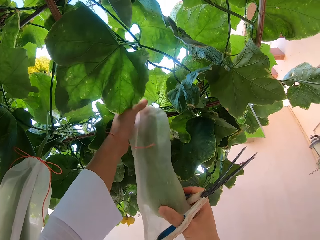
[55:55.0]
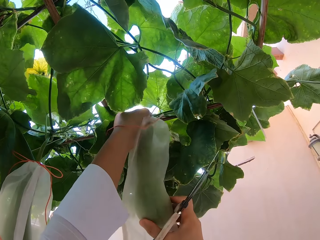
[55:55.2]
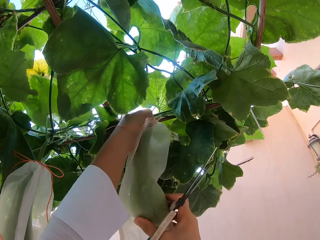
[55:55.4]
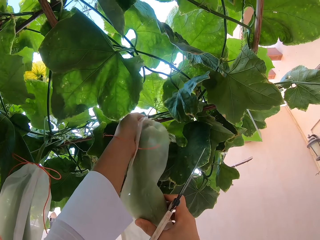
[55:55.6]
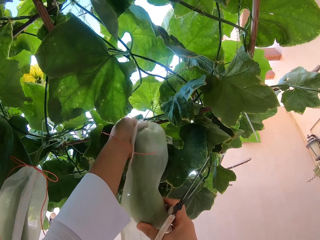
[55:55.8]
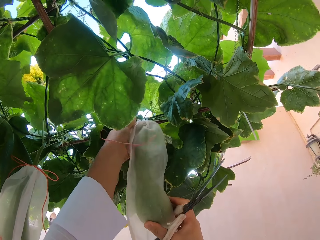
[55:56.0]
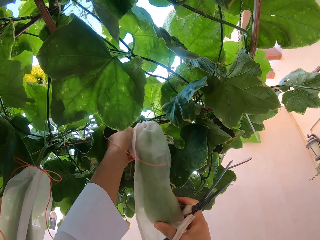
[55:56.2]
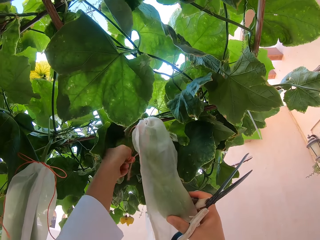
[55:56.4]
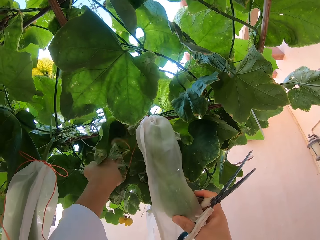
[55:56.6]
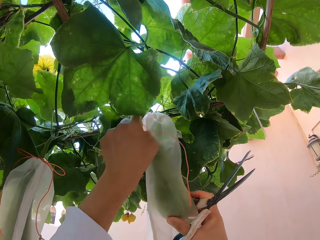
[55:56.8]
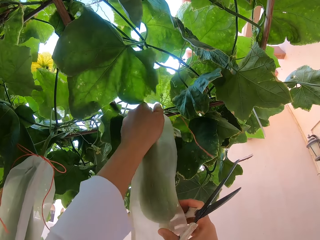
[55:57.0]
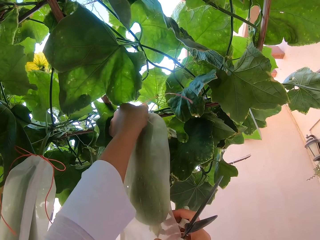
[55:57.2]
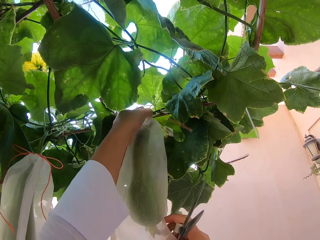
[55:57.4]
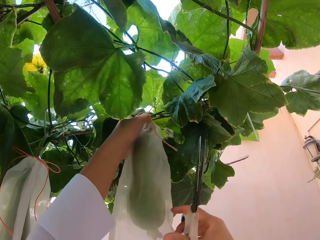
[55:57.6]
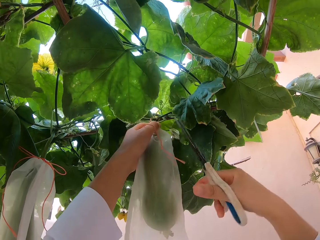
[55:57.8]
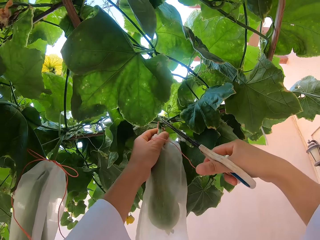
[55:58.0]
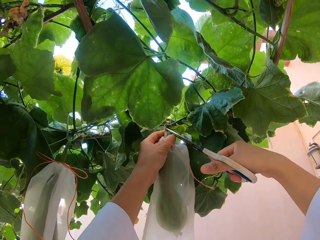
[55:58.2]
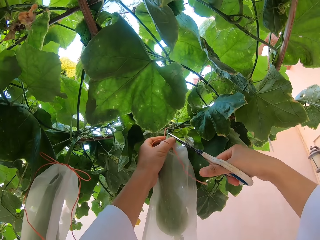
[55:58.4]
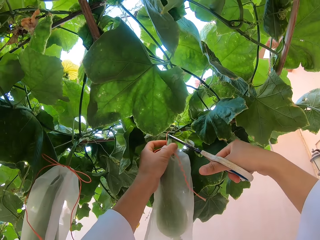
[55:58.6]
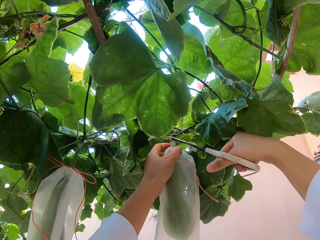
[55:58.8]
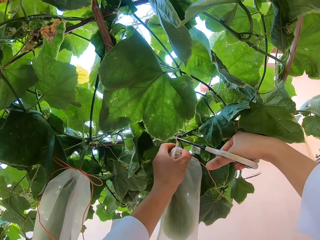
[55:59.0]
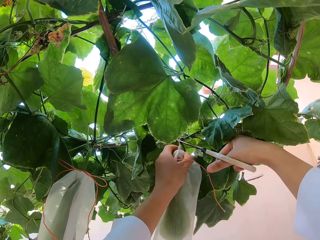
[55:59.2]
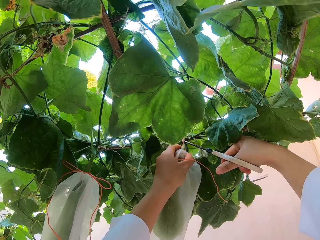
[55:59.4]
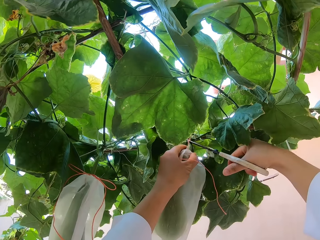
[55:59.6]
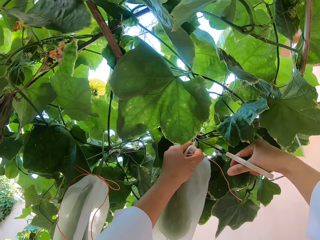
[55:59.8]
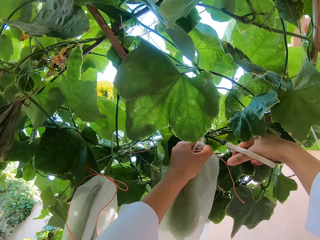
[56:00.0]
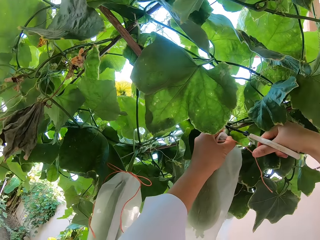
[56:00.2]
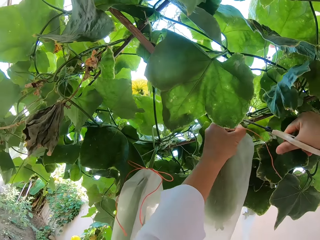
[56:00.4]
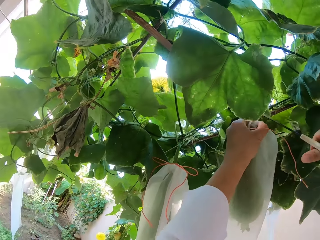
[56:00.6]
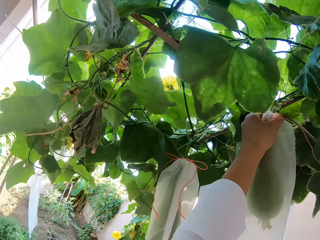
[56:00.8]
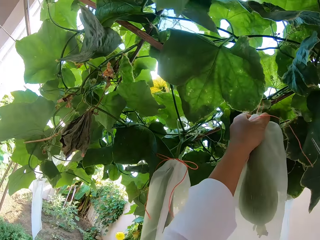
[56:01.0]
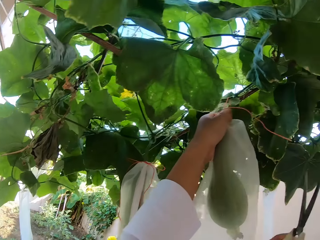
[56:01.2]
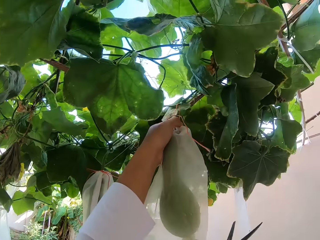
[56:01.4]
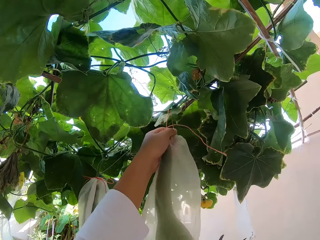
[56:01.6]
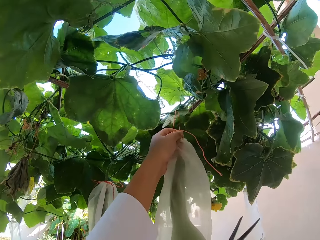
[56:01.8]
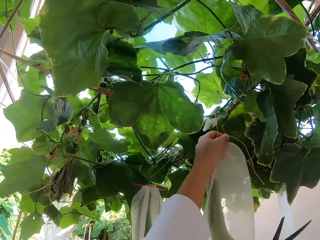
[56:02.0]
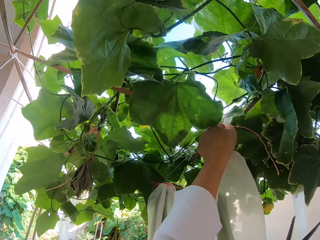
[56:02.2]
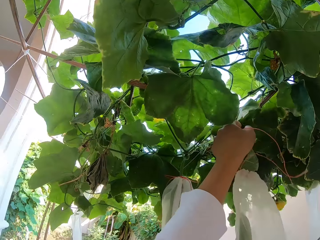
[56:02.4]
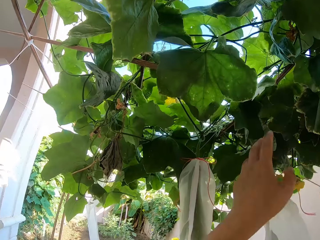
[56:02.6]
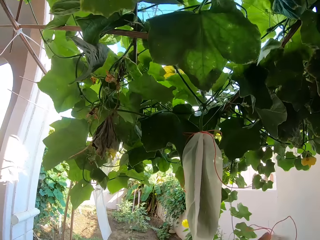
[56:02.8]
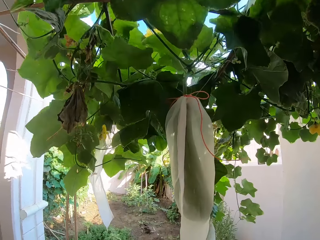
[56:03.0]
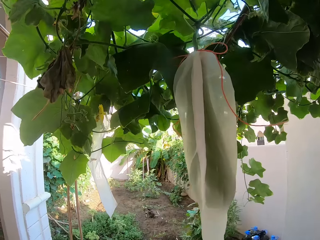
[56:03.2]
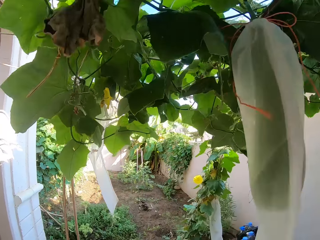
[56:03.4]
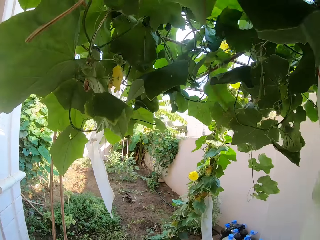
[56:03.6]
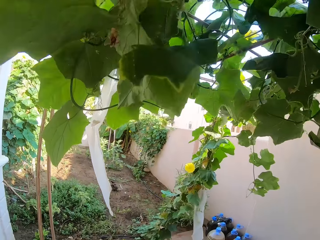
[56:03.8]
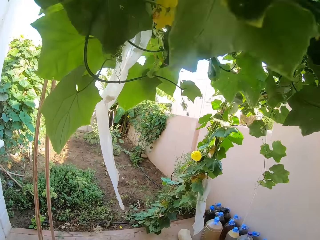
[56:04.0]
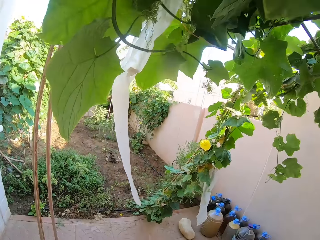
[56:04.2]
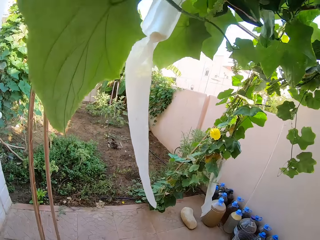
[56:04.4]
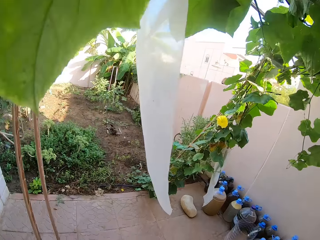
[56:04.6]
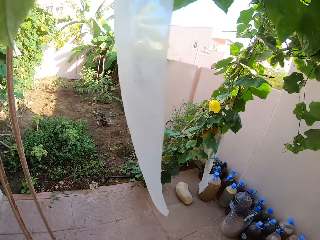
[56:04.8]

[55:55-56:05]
The camera wearer cuts the cucumber with scissors.

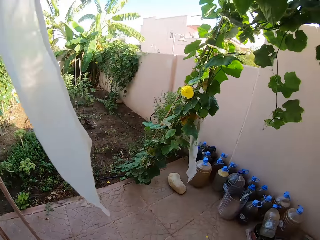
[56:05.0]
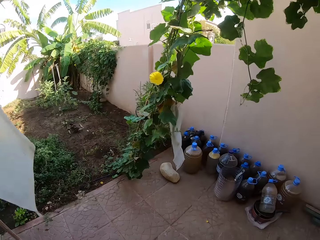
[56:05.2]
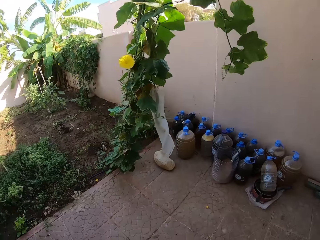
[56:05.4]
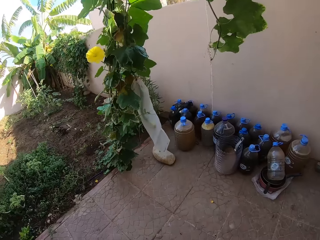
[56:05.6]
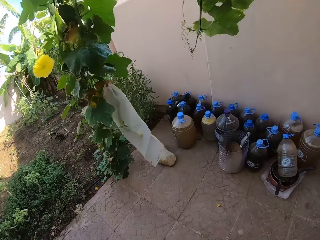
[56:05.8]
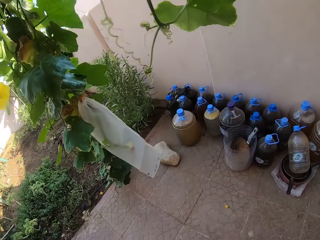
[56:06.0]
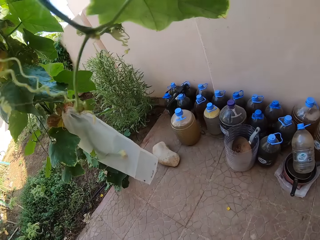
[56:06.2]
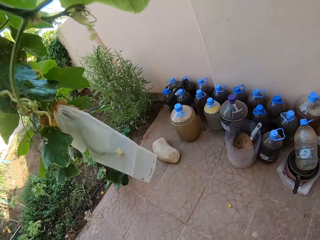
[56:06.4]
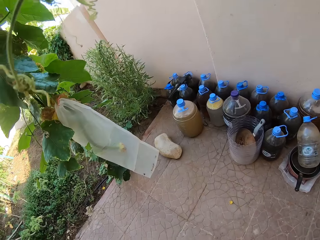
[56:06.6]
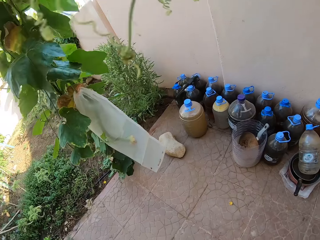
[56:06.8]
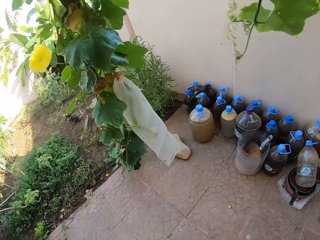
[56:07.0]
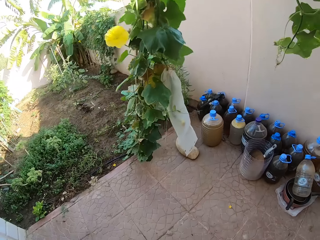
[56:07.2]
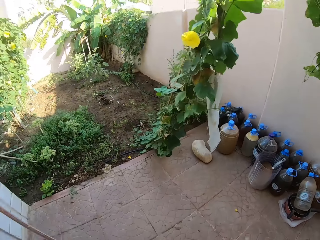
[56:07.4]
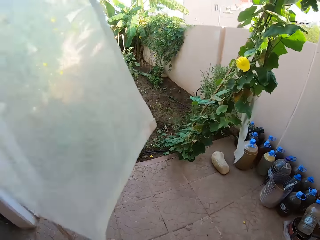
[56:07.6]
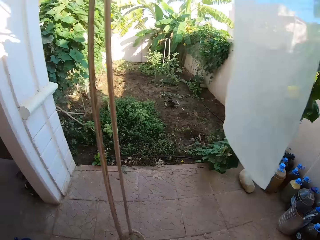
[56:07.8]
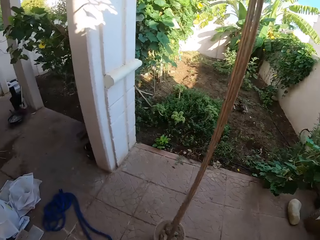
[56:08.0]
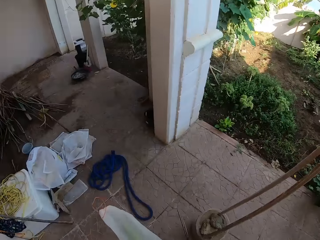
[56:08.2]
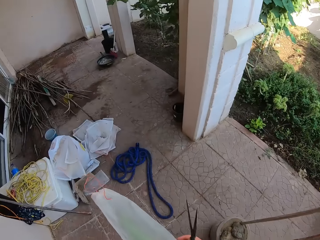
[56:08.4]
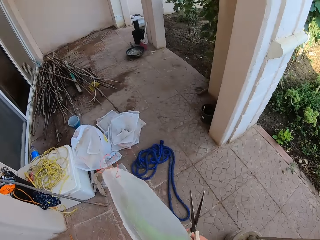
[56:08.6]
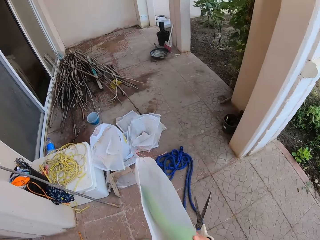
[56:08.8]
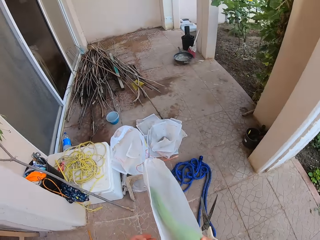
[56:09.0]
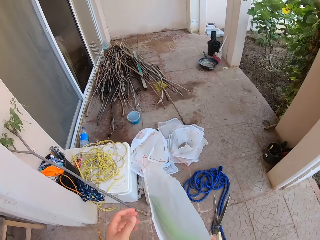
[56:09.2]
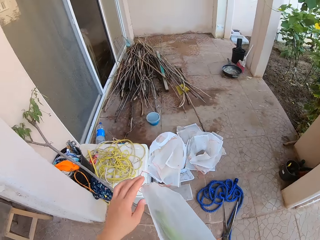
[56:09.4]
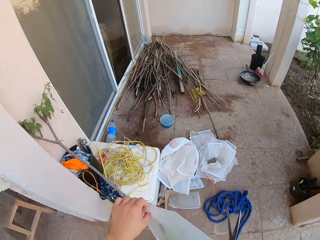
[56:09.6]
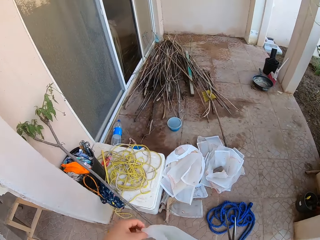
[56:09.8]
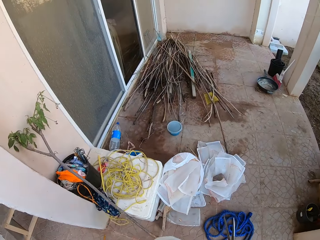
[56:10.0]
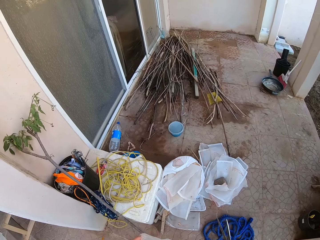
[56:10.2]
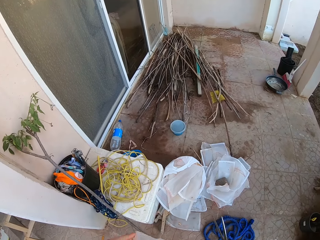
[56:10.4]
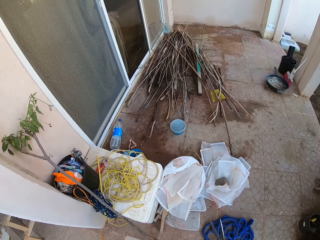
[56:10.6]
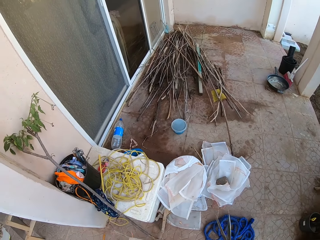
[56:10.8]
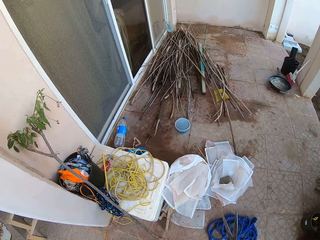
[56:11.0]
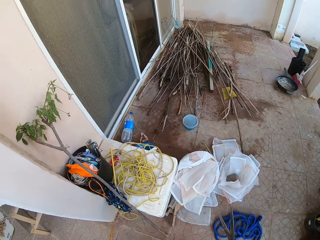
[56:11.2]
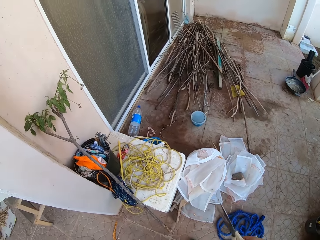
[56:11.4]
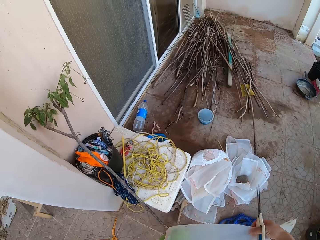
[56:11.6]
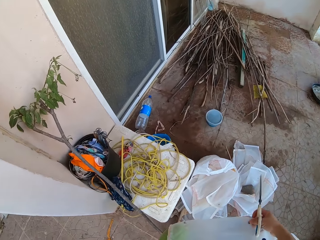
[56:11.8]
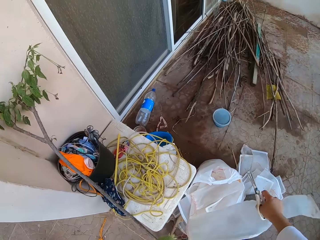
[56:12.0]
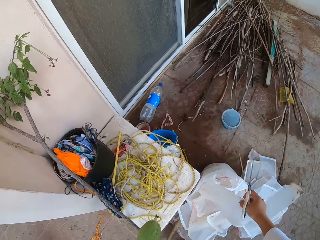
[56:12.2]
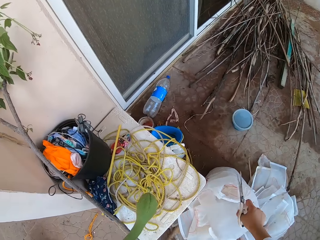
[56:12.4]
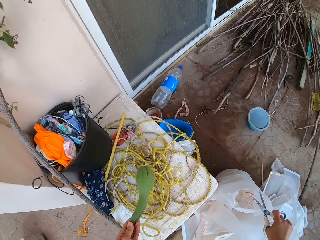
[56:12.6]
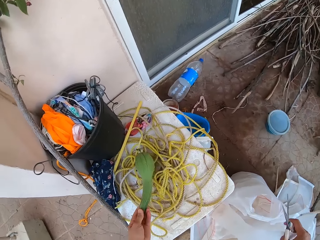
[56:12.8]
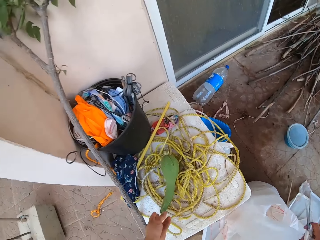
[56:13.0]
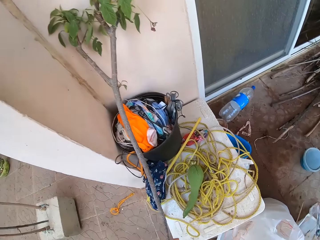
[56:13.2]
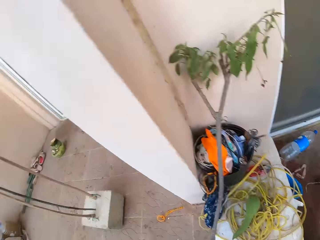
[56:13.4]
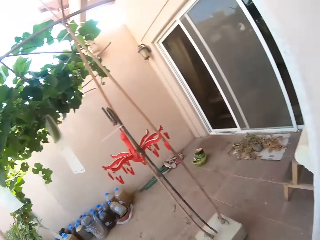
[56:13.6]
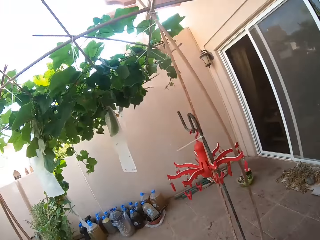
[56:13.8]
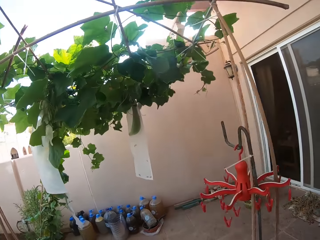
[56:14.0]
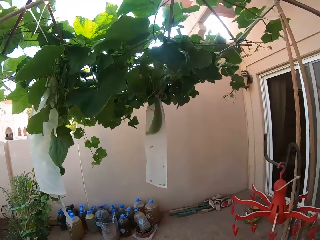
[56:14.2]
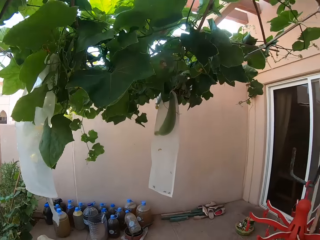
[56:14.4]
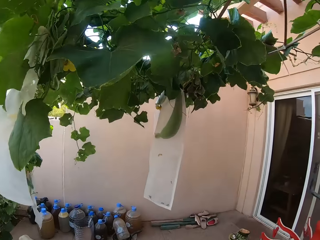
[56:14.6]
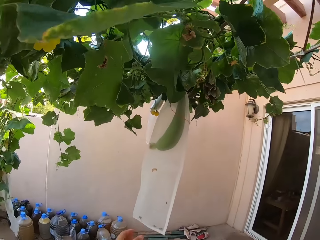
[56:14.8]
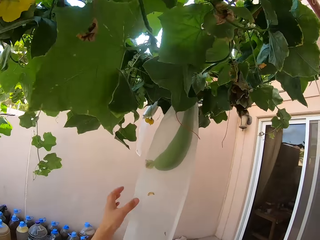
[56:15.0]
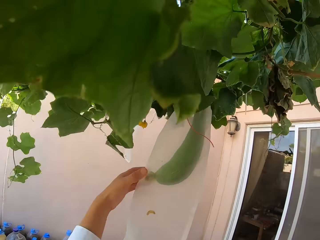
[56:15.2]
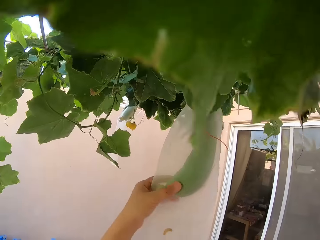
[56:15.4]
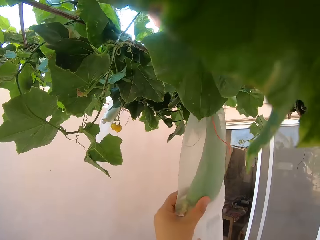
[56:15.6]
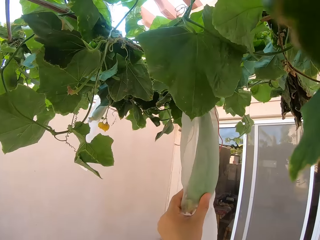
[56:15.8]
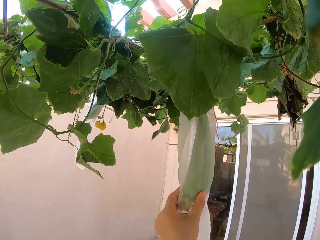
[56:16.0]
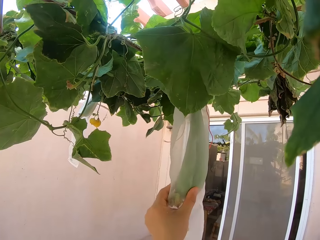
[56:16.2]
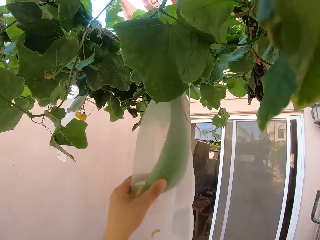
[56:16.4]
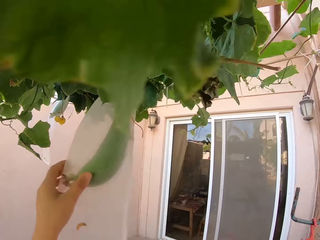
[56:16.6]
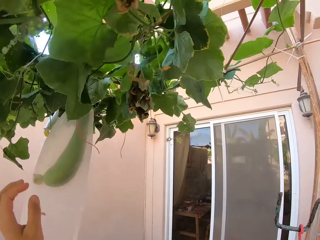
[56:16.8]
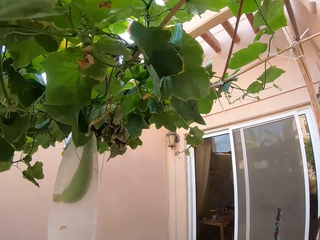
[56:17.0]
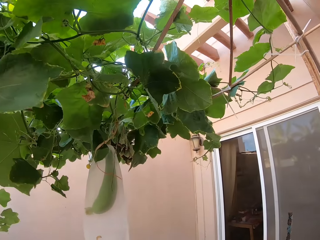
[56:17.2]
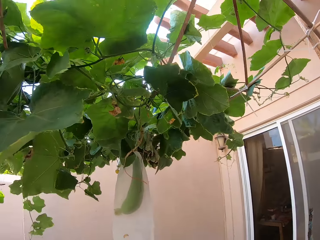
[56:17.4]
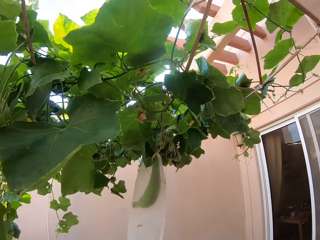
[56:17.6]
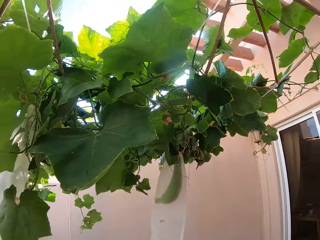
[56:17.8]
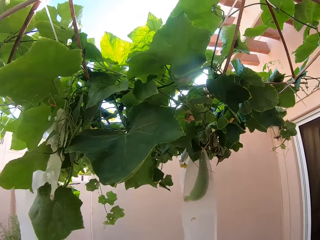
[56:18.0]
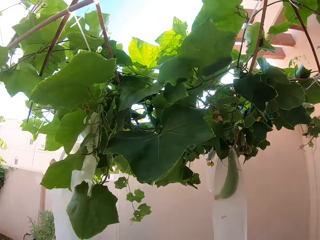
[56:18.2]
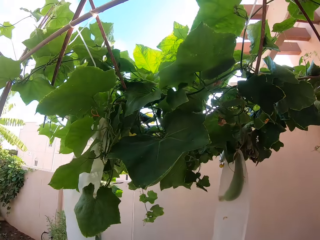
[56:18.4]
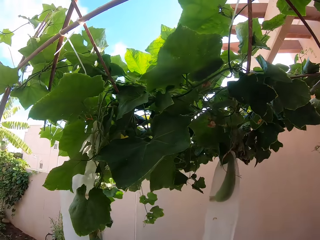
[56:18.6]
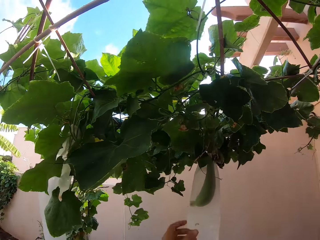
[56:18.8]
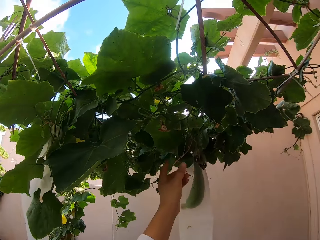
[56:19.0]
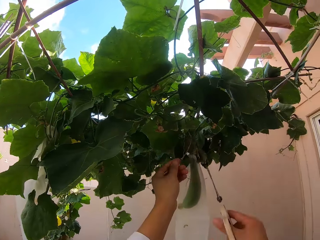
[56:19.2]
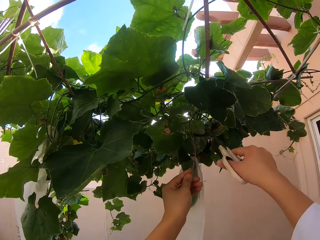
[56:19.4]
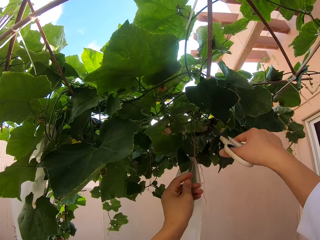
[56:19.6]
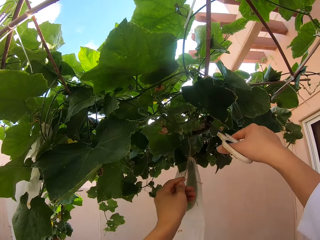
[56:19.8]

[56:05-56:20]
The camera wearer walks around the balcony. They remove the cover from the fruit or cucumber. They put the cucumber on the table. They walk around the balcony. They hold the cucumber. They touch the fruit.
